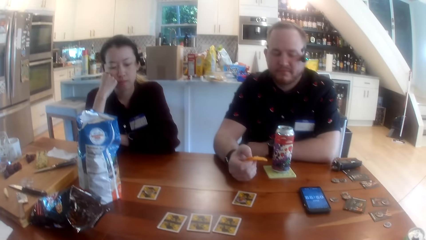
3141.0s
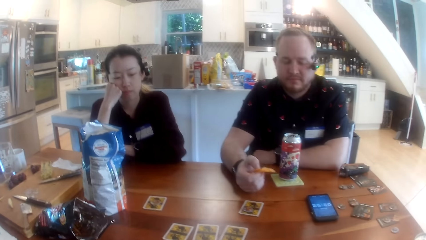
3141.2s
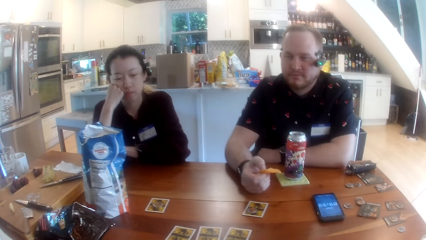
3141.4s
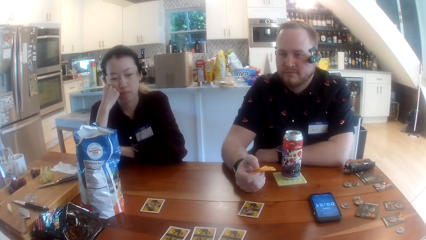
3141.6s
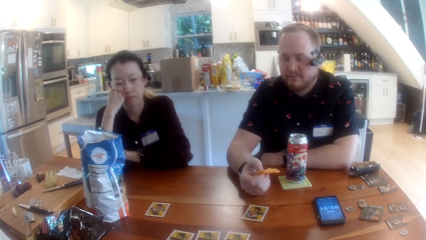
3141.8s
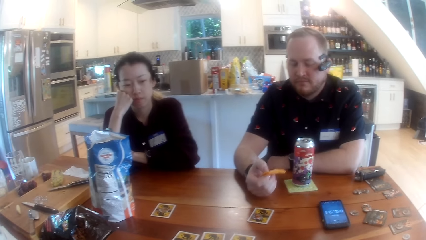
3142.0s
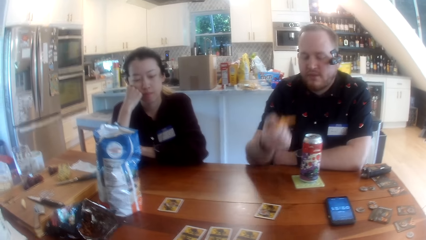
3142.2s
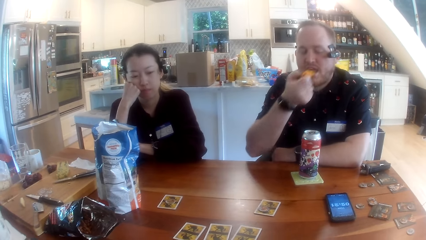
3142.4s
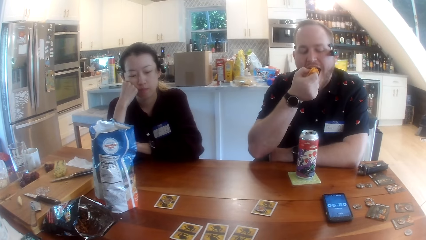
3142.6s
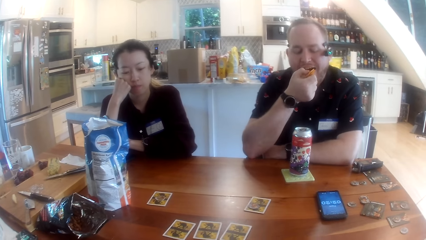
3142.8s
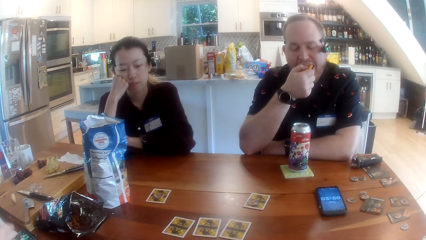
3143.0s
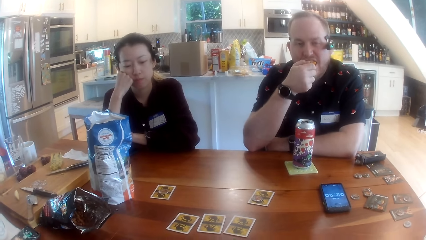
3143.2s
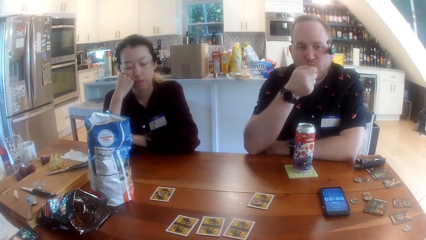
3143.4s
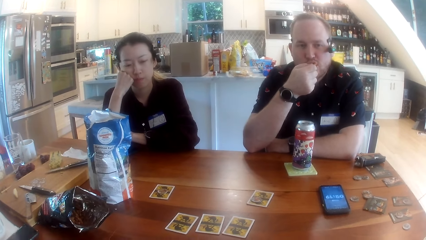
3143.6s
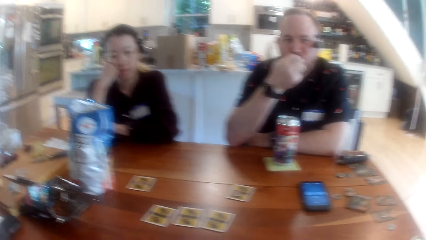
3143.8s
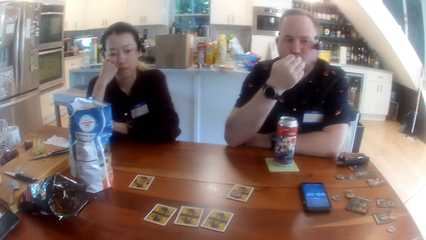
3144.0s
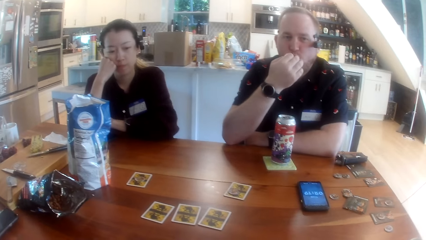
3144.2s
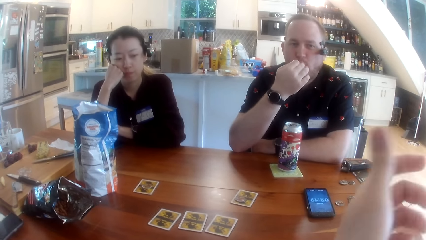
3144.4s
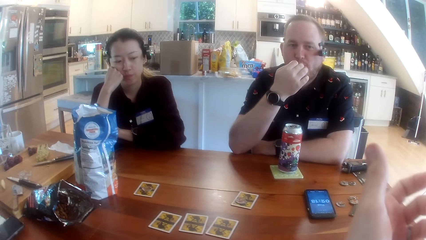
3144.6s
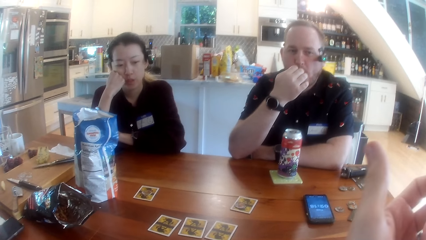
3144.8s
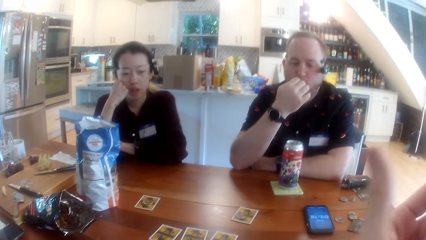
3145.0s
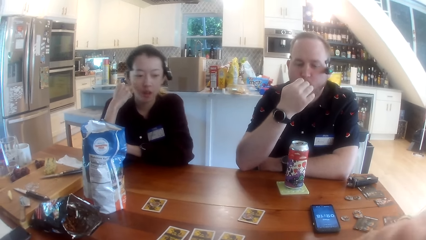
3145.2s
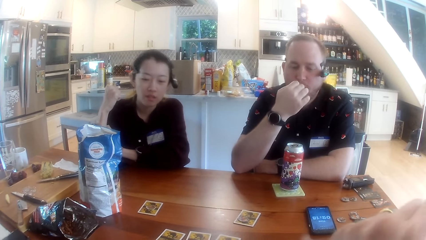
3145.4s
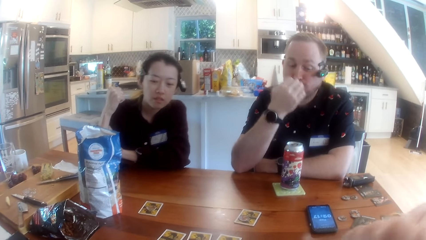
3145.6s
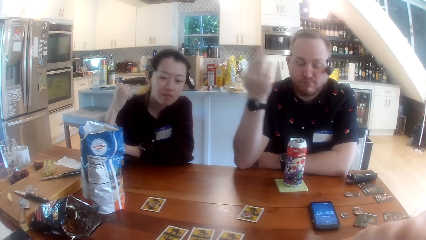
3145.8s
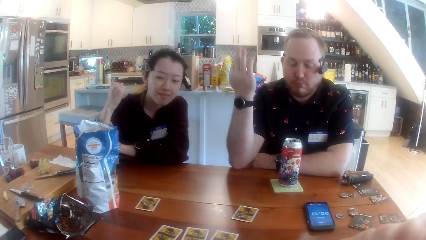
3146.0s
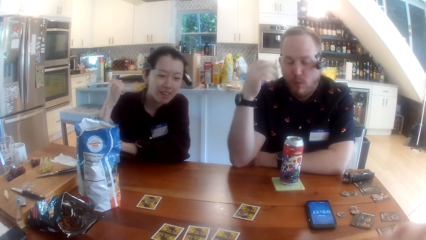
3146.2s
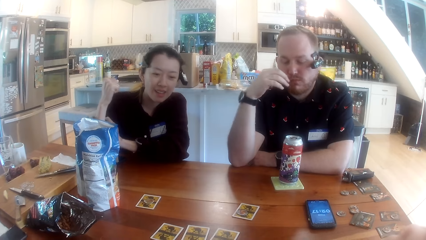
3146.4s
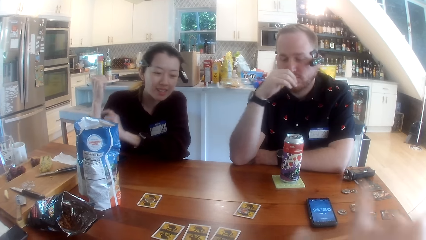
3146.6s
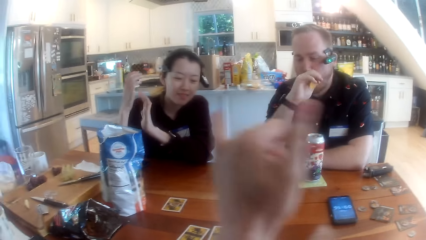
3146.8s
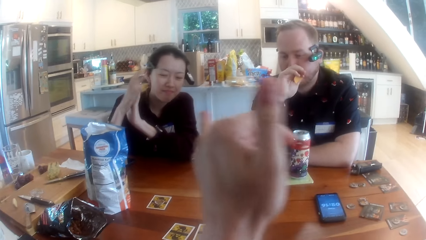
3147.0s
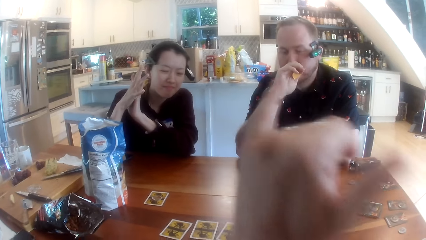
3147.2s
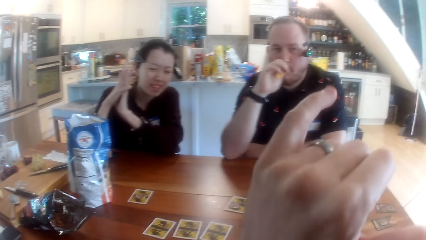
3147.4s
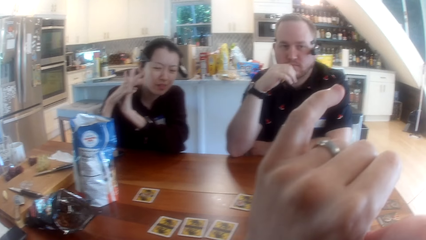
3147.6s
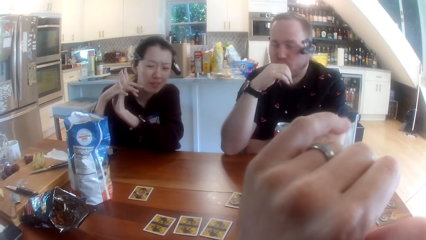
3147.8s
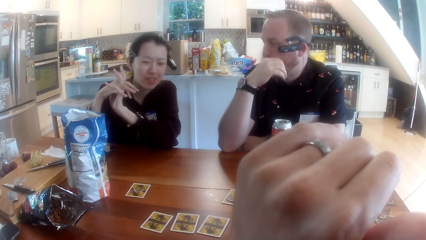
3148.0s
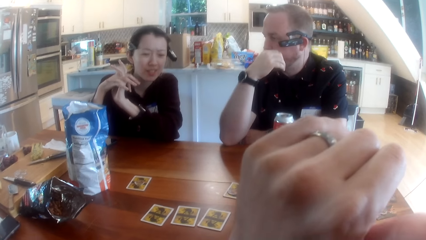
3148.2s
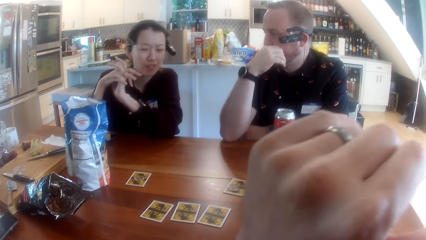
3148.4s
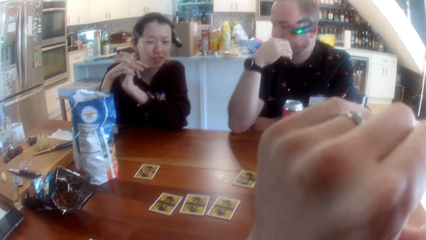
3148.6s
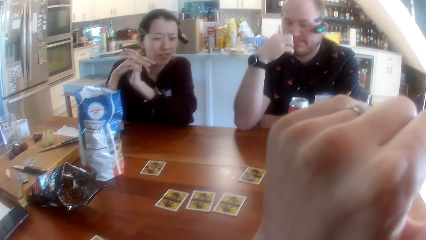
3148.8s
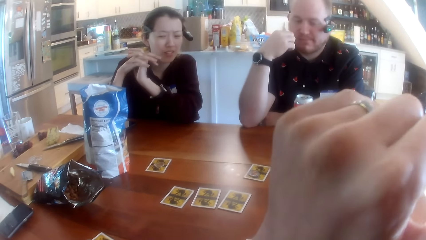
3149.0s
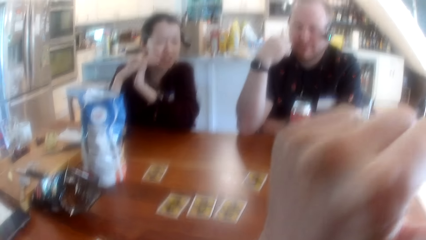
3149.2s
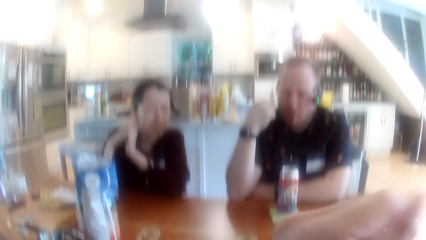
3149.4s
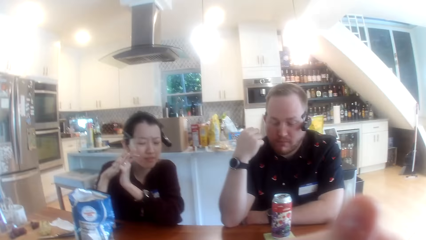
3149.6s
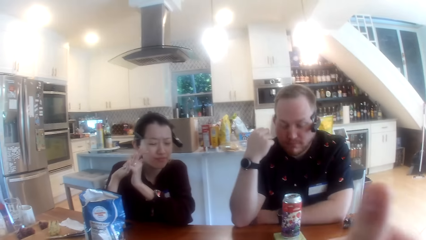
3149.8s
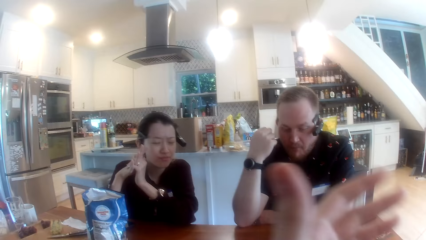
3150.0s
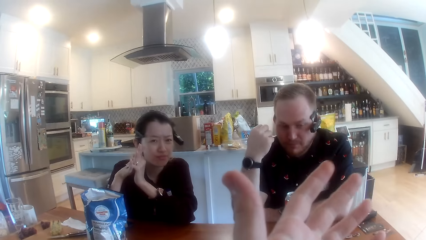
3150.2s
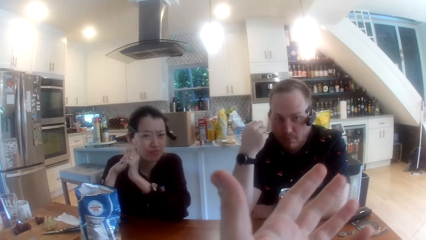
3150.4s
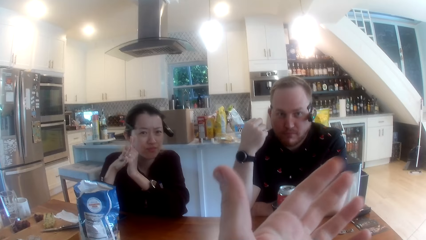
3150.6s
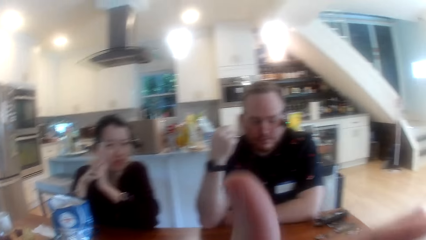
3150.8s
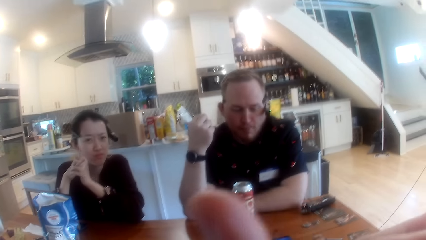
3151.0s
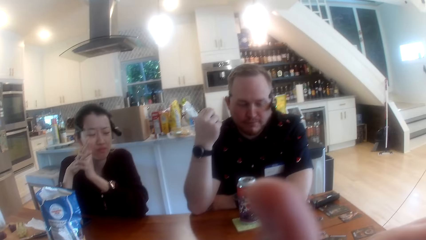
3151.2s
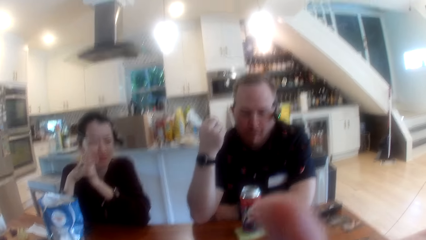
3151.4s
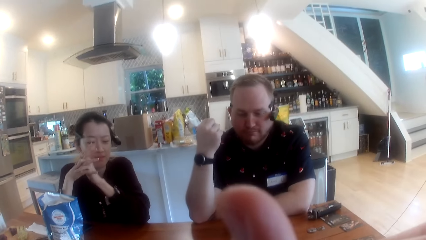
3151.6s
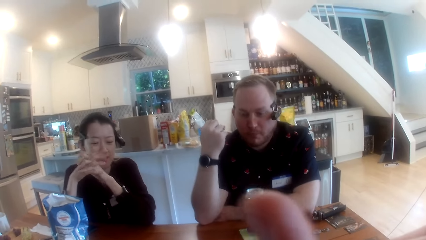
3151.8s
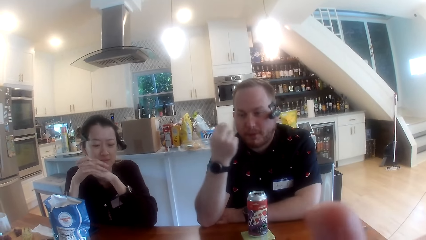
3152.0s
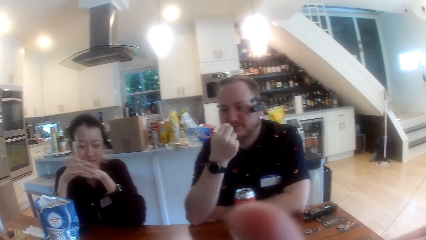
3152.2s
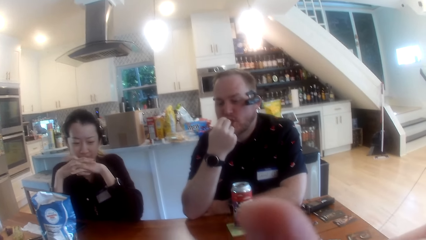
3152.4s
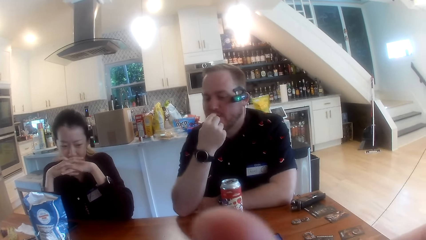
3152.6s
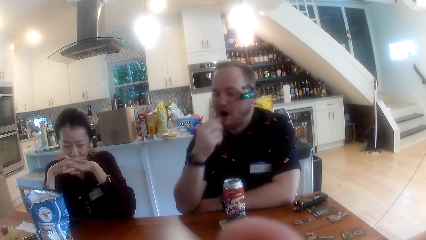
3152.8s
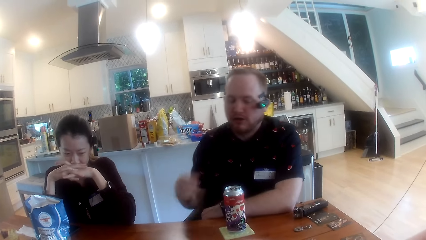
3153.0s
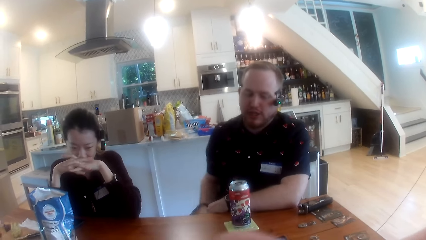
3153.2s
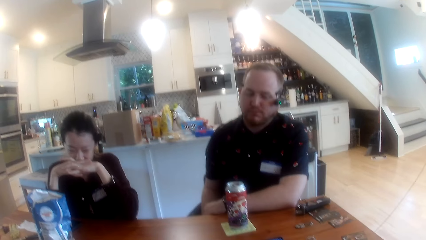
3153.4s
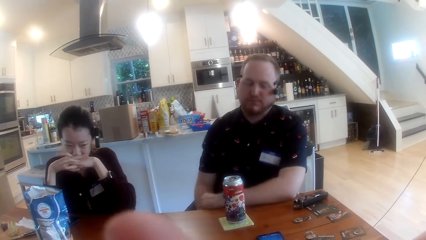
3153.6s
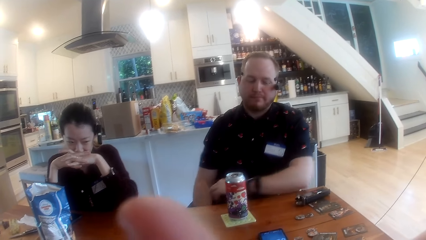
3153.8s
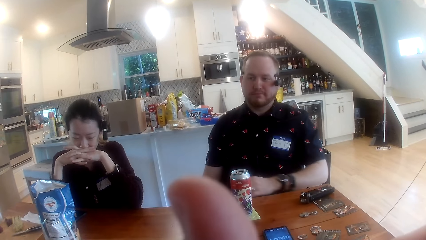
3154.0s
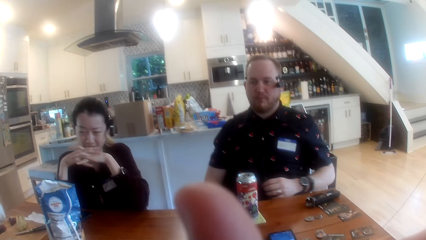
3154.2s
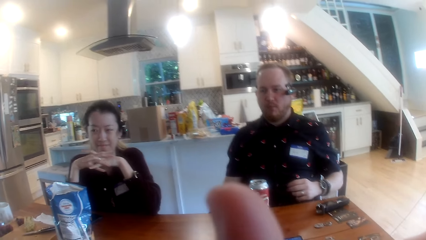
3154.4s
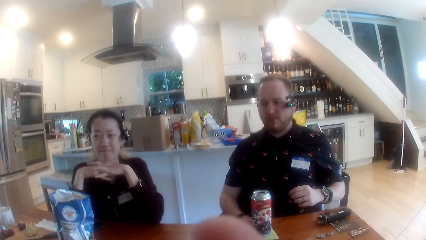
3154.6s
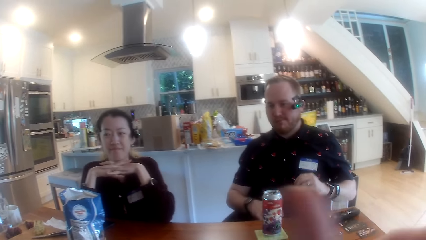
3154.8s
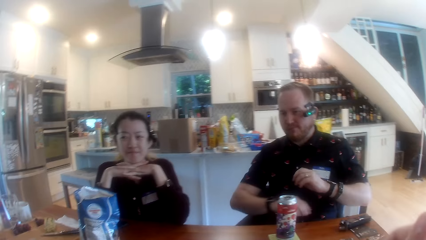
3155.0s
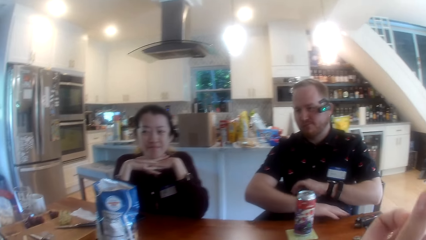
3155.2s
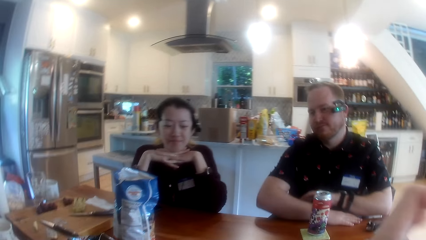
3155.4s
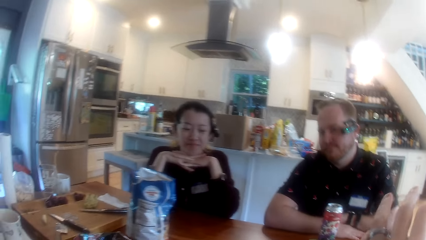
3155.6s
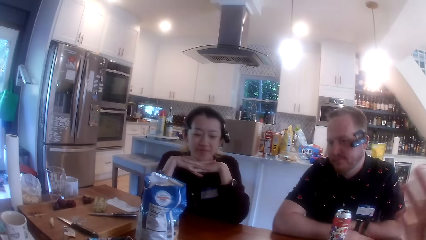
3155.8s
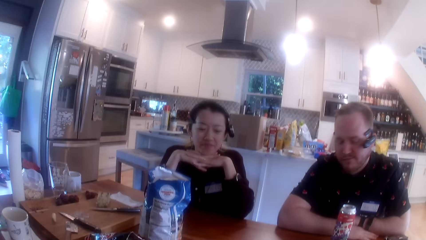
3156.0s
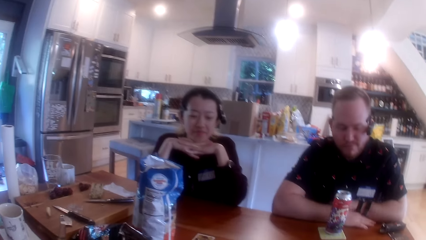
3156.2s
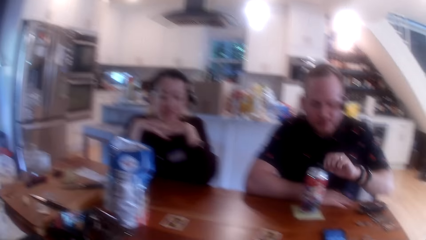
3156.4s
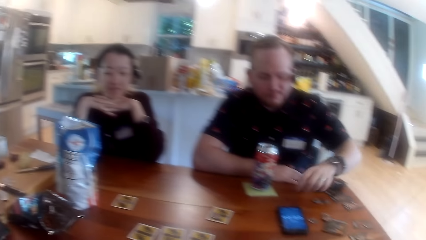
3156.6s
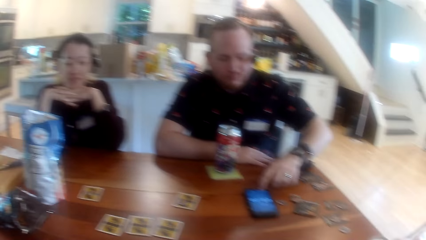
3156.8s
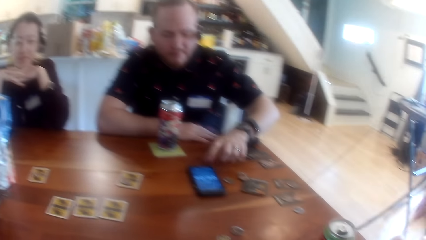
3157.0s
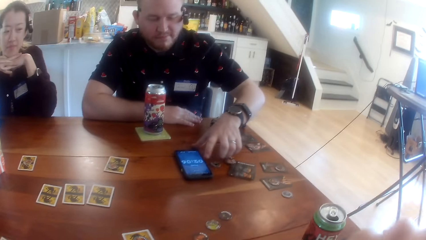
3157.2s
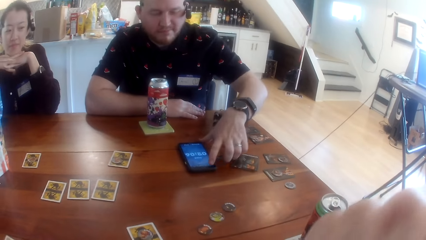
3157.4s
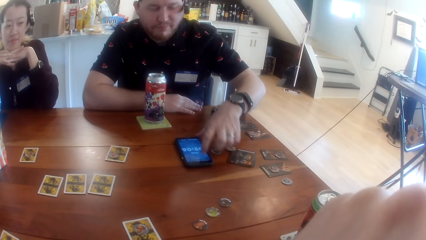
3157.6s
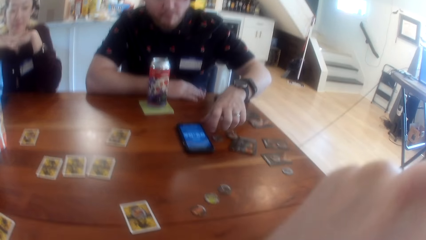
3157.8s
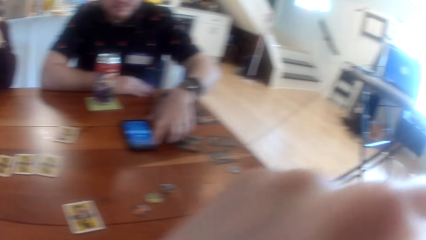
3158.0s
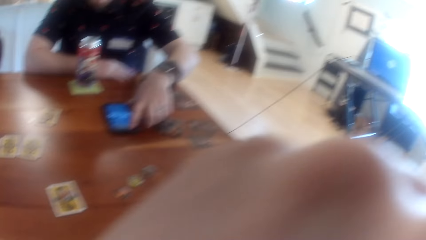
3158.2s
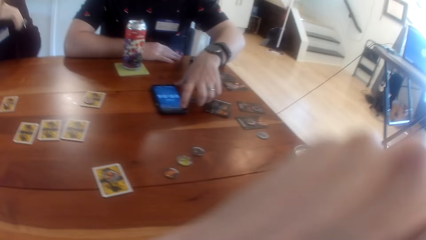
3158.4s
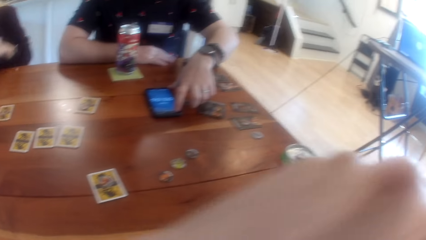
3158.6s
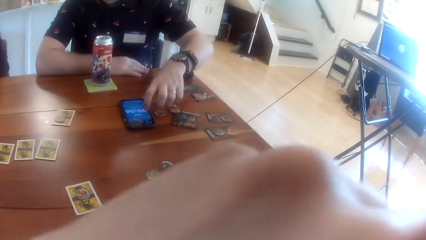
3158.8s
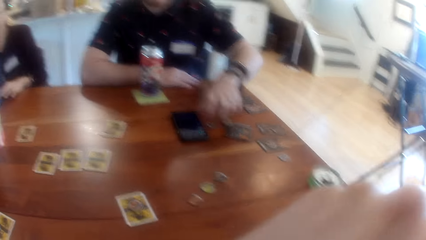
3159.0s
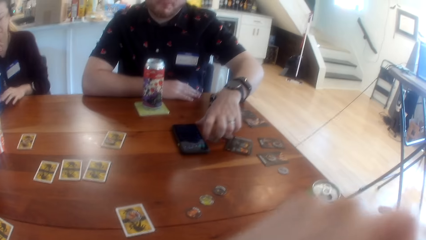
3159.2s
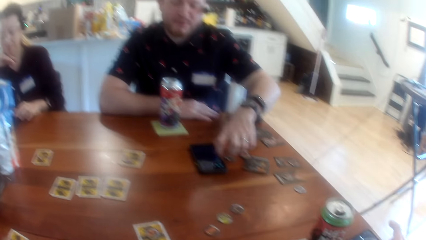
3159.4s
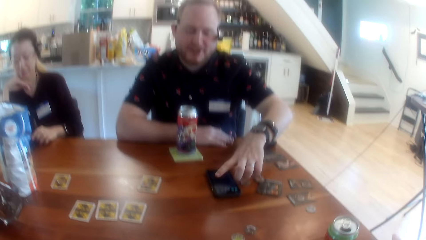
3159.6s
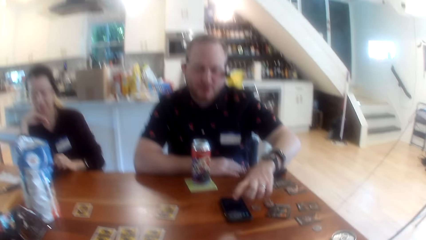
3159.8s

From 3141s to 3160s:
A man puts the chips in his right hand into his mouth. The camera wearer interacts with the man, a woman and another woman at the table. He looks at the people at the table. He talks to a person. He makes gestures with his left hand. He makes gestures with his left hand again. The man operates the phone on the table with his left hand. The camera wearer covers his mouth with his left hand fist.
